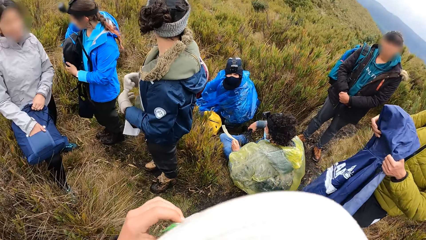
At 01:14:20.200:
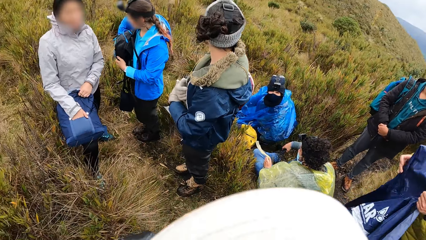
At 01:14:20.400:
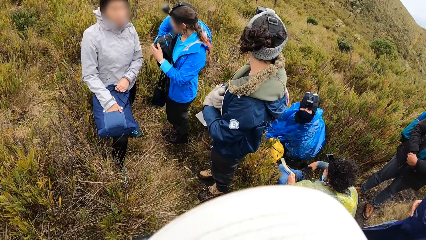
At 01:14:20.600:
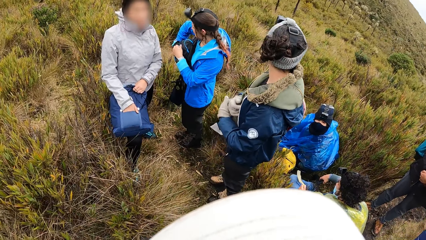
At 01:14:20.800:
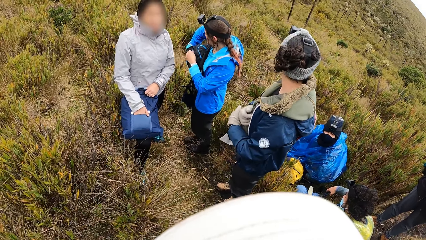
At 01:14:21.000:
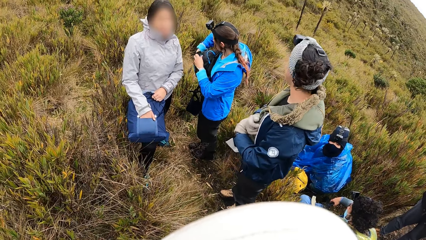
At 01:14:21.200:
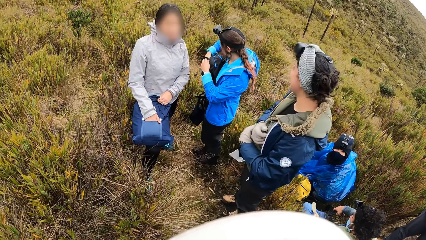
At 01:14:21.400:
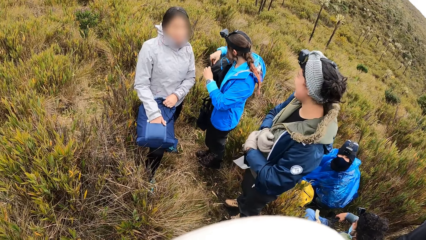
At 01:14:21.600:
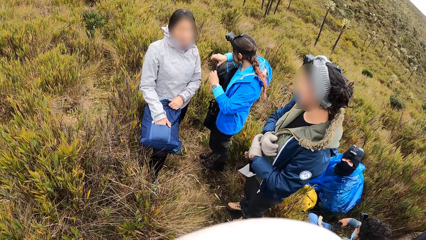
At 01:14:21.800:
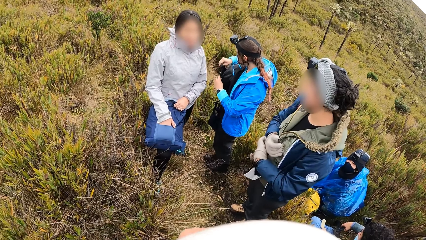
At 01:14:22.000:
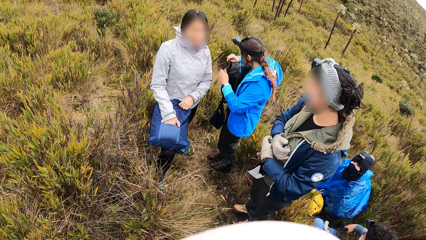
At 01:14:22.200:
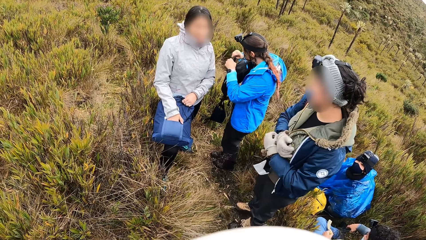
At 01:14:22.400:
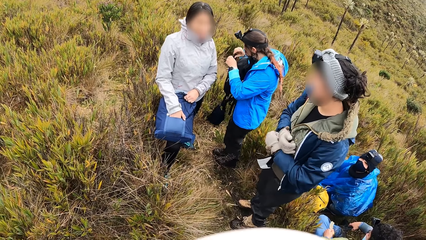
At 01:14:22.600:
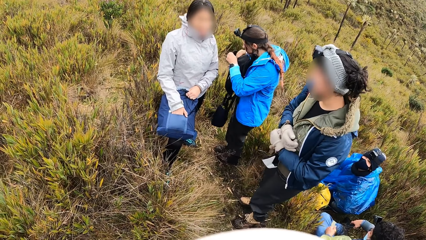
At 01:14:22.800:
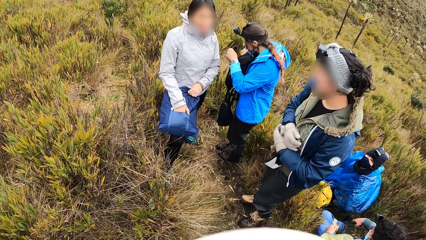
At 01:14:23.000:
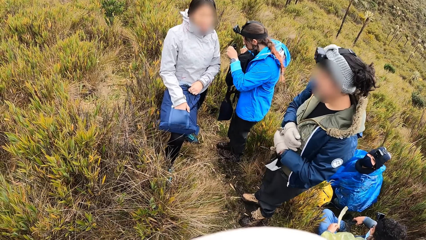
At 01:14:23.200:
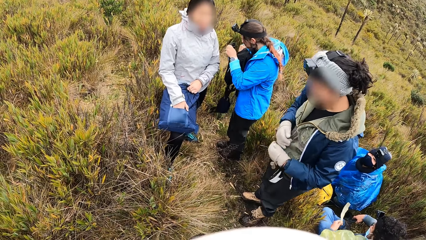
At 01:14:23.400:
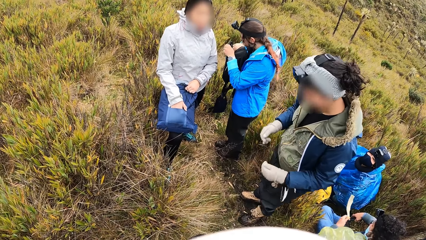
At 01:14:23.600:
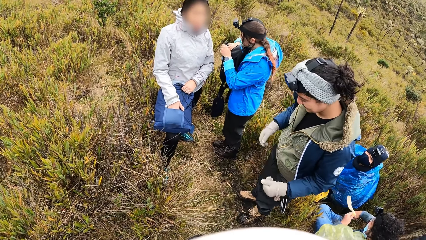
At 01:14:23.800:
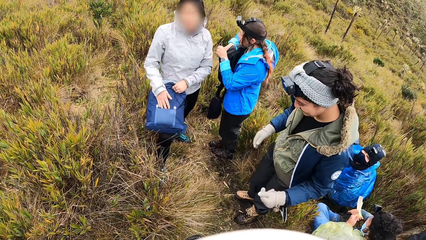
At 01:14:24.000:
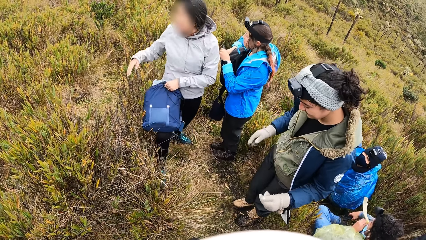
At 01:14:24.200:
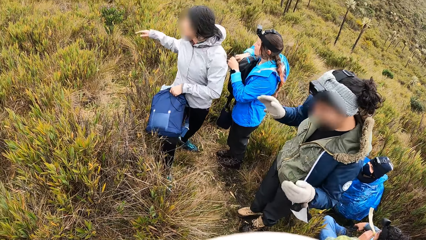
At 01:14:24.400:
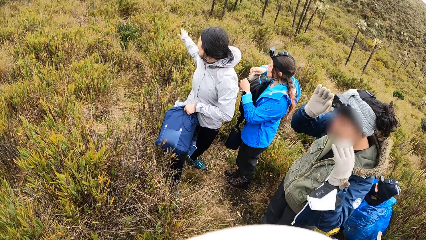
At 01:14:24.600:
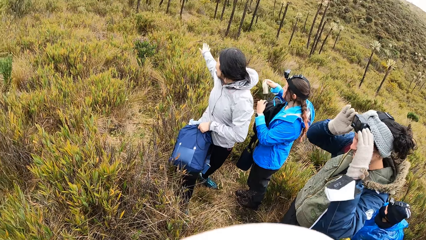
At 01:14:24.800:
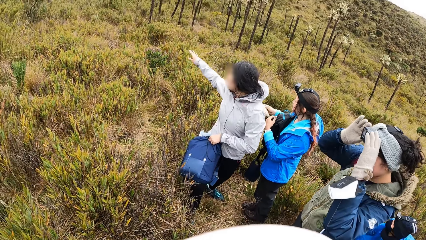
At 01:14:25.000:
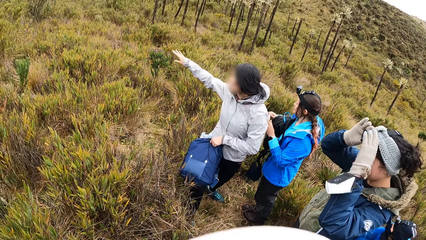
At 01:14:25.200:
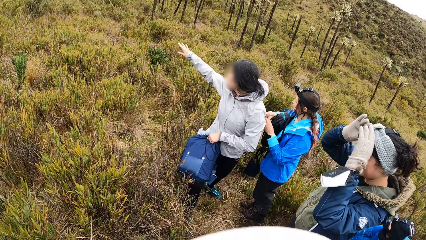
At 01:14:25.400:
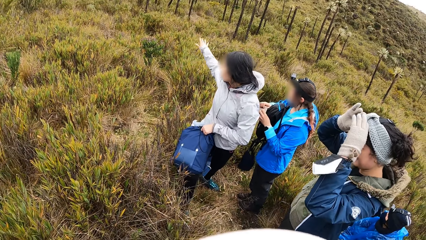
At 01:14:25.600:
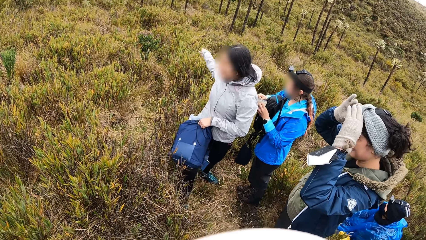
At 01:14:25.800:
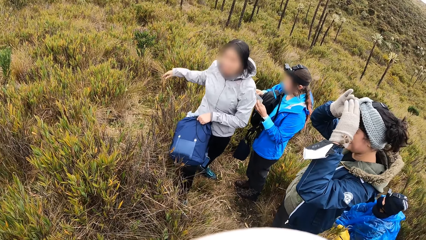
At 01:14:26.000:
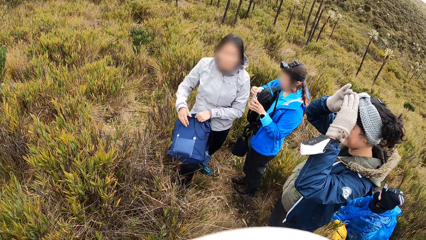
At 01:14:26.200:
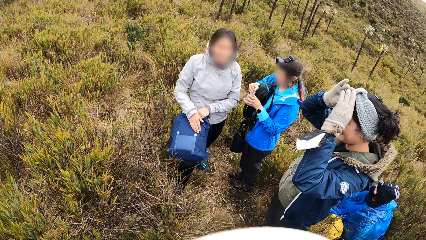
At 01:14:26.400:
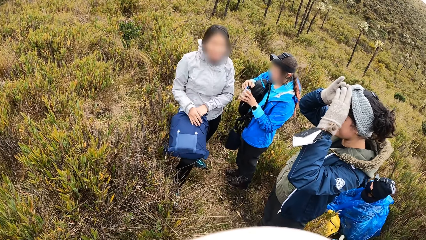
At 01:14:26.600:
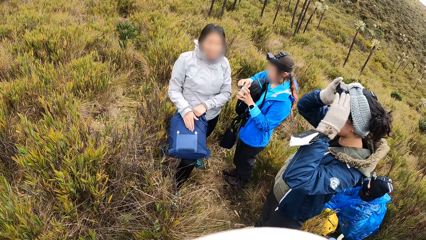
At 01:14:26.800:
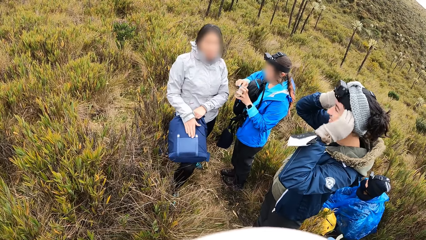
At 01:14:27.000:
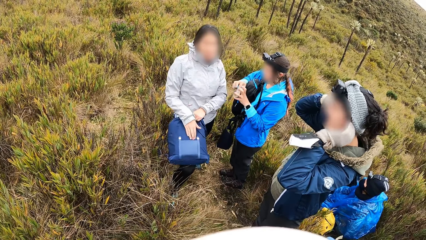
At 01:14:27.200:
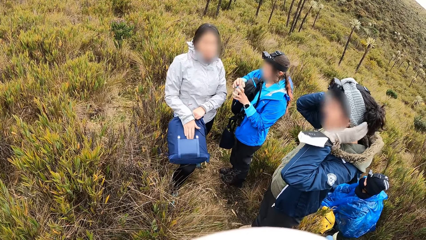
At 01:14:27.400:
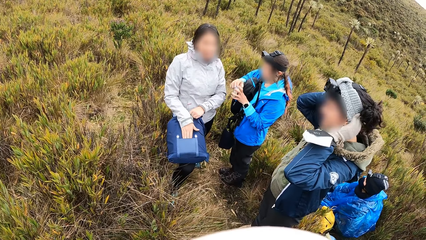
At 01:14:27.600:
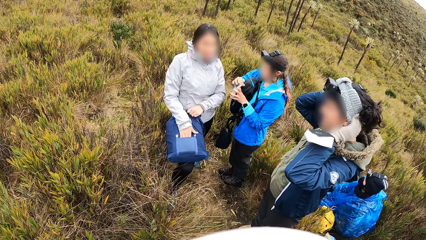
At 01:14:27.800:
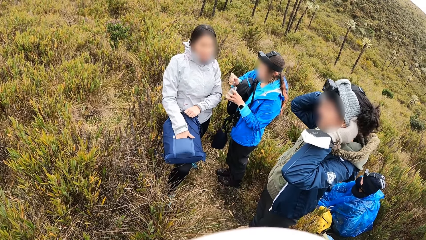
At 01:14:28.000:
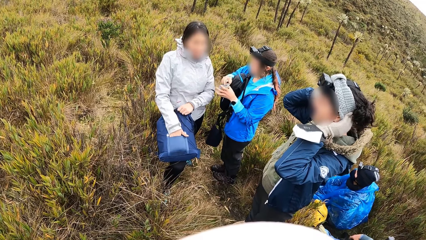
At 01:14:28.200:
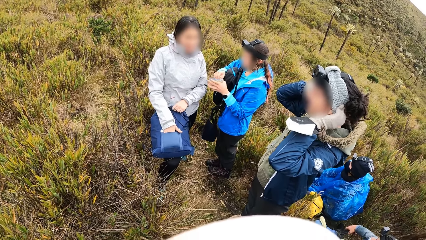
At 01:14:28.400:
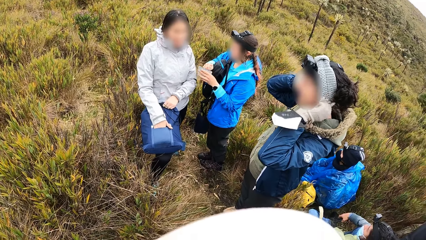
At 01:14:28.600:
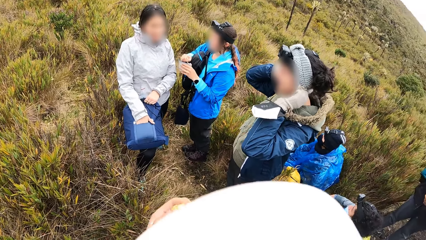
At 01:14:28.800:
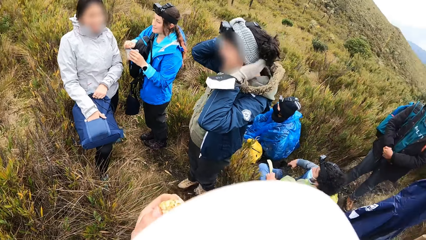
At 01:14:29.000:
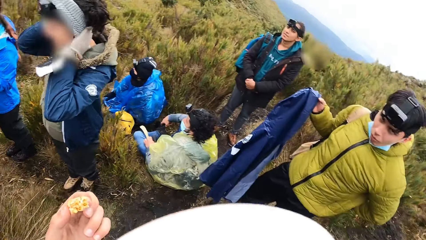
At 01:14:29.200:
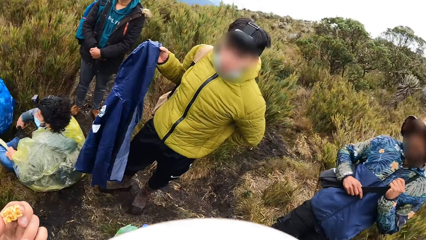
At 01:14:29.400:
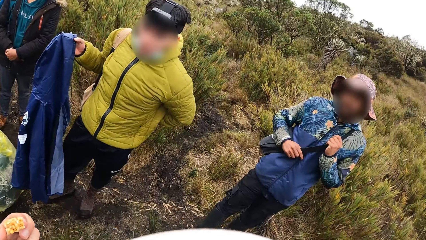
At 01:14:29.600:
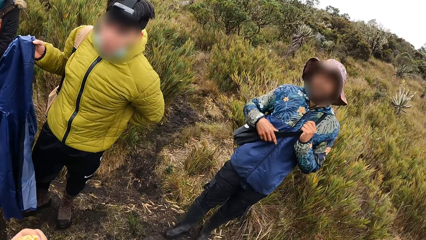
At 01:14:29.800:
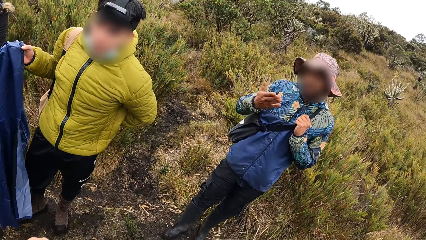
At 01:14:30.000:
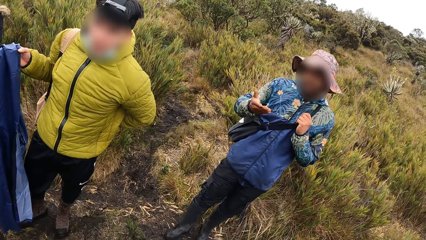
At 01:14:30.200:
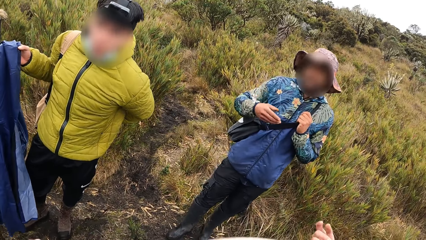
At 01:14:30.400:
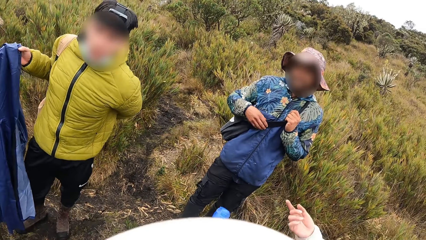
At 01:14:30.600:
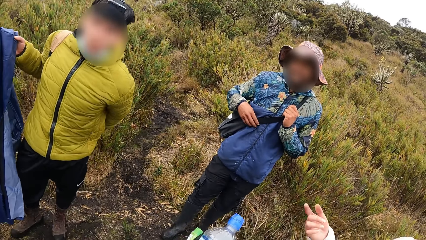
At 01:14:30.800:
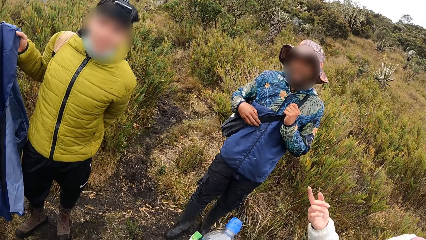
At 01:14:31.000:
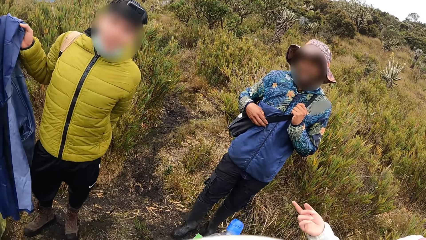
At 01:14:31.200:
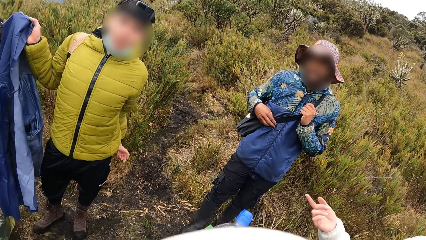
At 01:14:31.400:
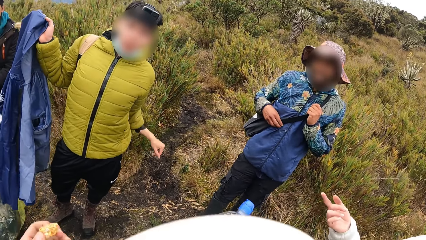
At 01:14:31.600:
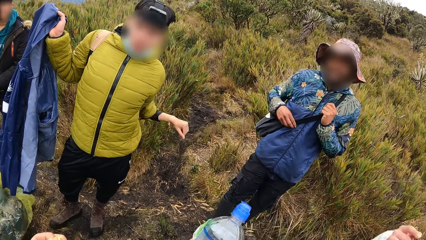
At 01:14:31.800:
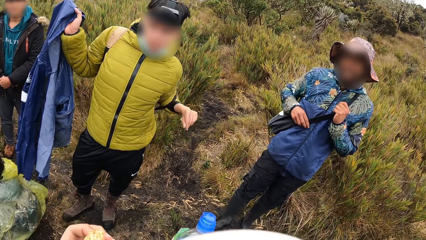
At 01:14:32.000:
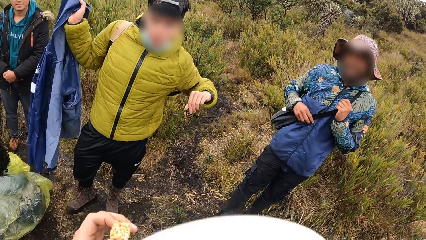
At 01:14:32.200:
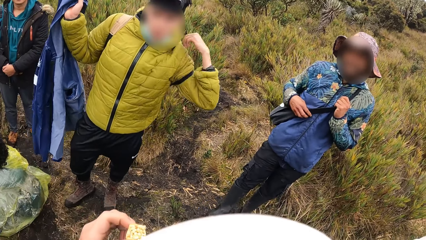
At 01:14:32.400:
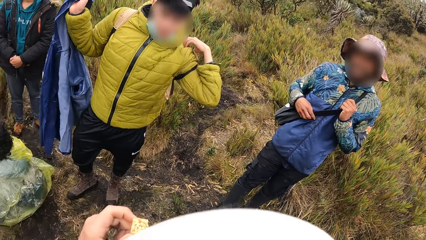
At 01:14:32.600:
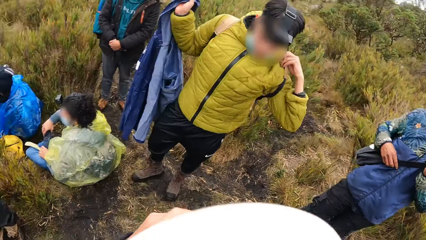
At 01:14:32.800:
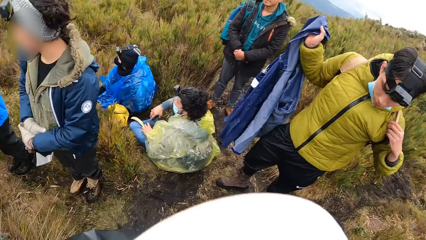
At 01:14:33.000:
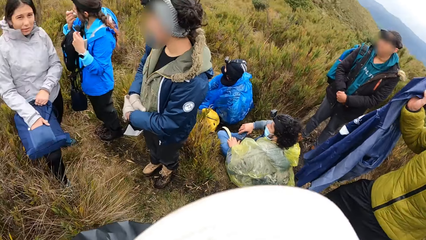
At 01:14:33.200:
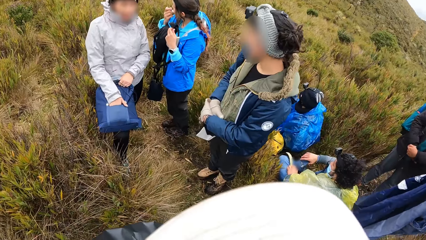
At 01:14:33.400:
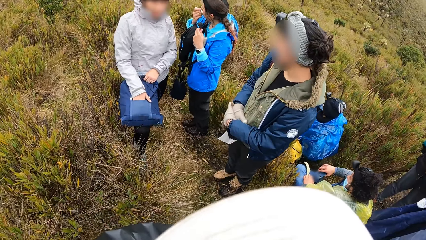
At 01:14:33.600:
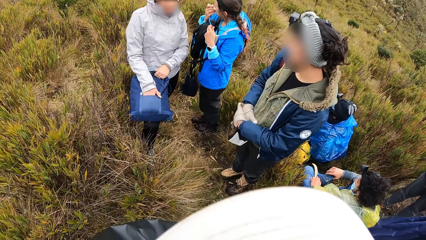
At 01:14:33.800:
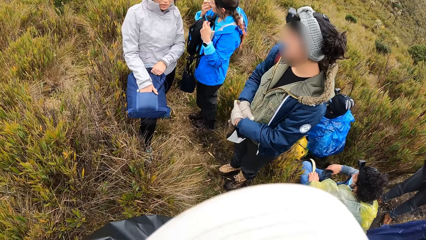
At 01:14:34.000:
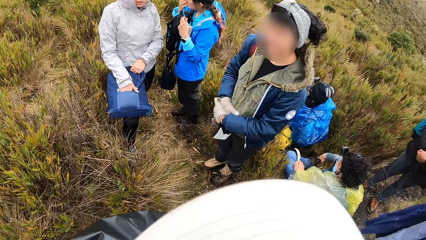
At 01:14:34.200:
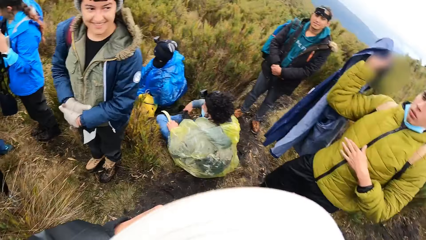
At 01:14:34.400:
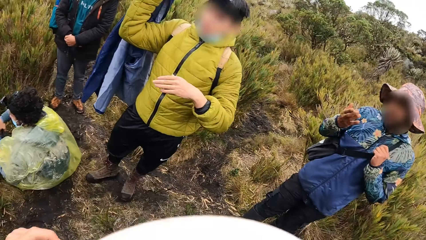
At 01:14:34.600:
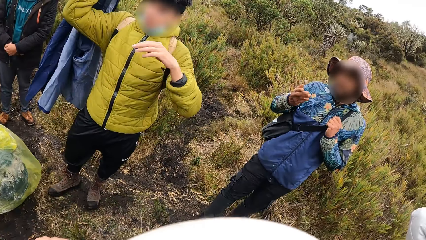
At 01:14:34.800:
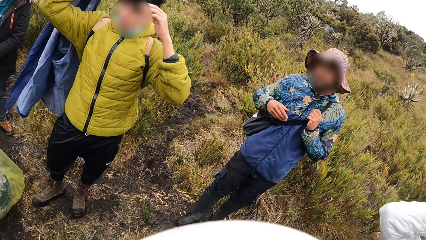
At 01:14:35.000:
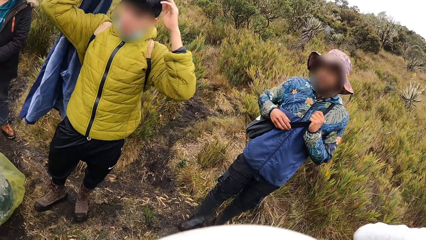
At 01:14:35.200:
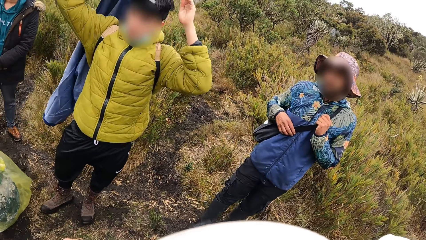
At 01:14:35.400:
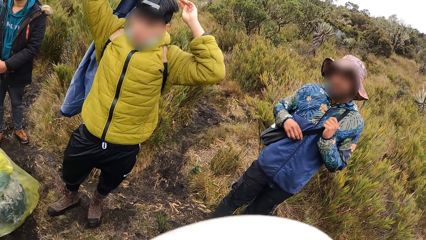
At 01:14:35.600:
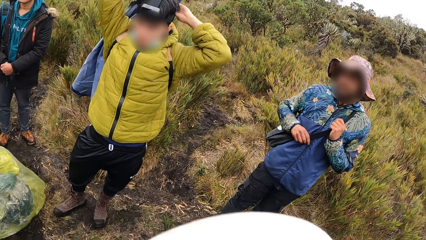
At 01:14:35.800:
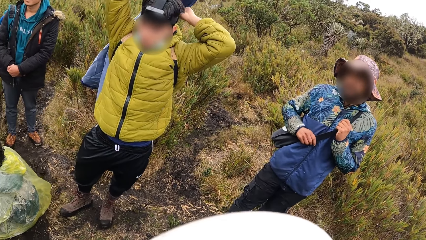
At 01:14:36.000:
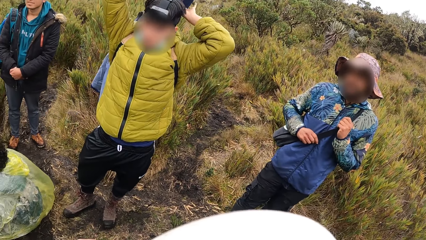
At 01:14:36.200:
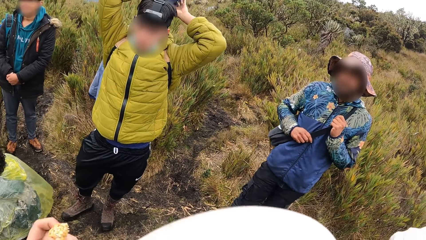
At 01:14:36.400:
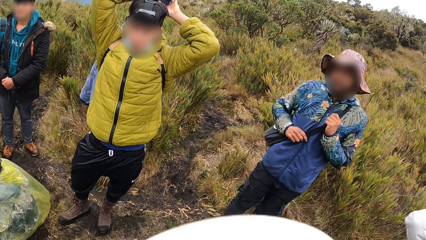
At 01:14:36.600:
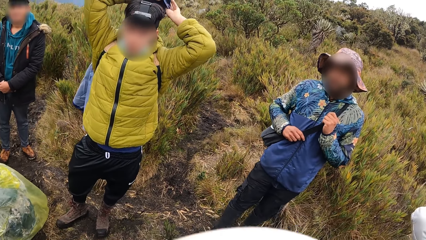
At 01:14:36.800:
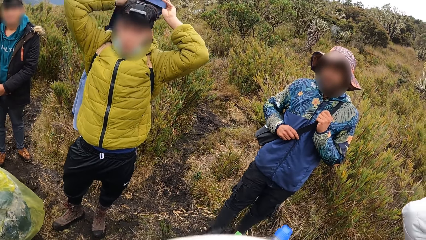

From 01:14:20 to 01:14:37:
A woman interacts with the camera wearer. The camera wearer looks at the bushes. A man interacts with the camera wearer. The man talks to the camera wearer.
